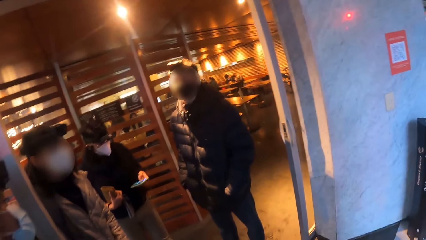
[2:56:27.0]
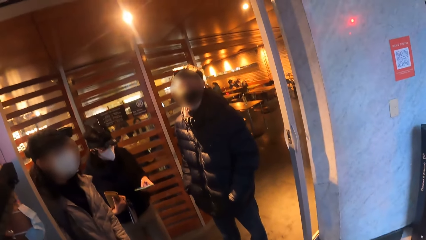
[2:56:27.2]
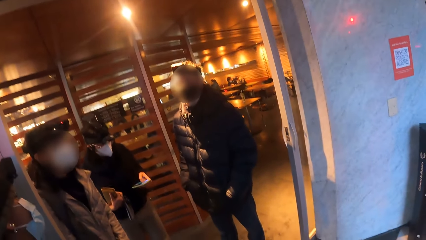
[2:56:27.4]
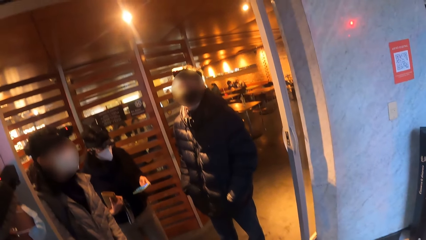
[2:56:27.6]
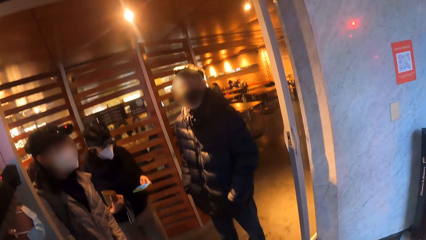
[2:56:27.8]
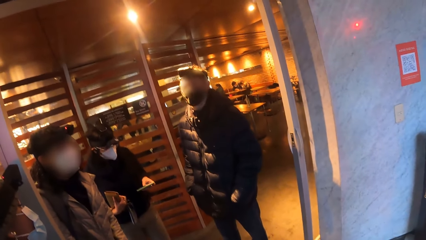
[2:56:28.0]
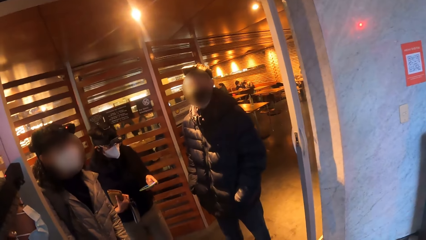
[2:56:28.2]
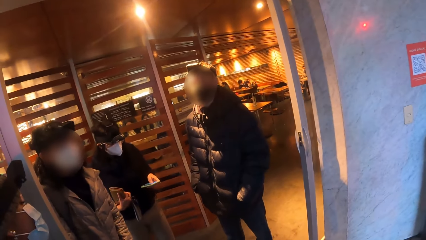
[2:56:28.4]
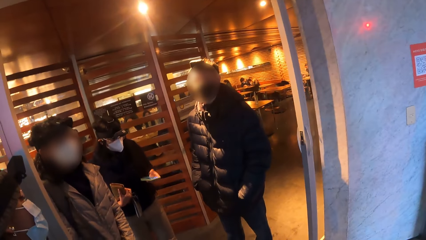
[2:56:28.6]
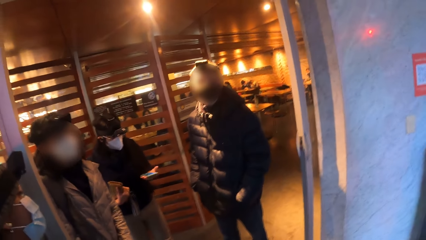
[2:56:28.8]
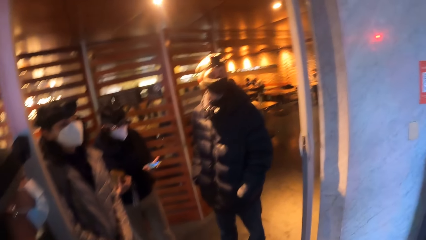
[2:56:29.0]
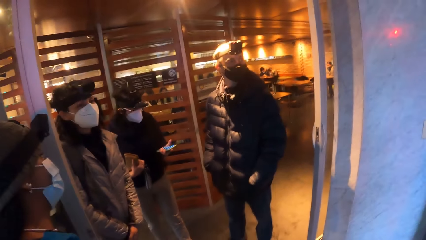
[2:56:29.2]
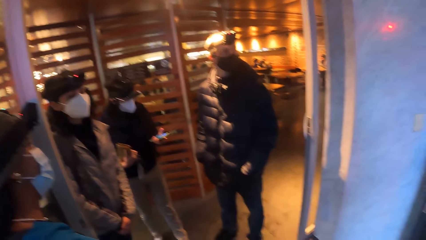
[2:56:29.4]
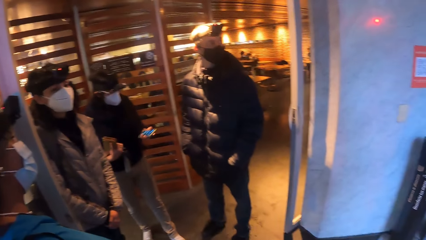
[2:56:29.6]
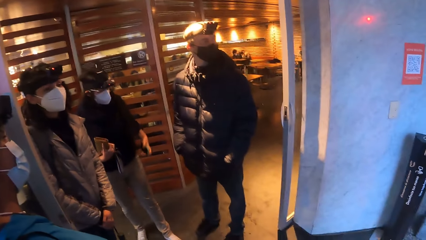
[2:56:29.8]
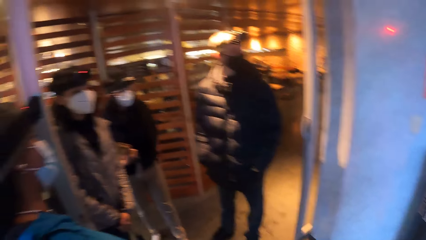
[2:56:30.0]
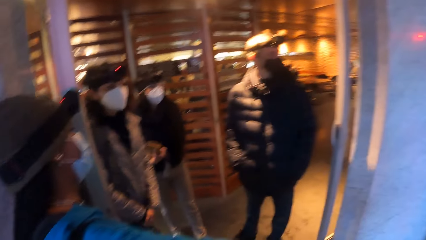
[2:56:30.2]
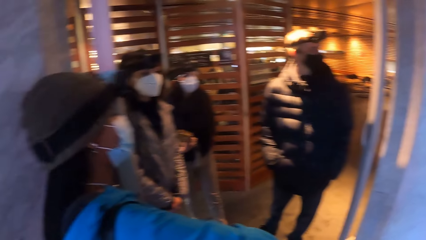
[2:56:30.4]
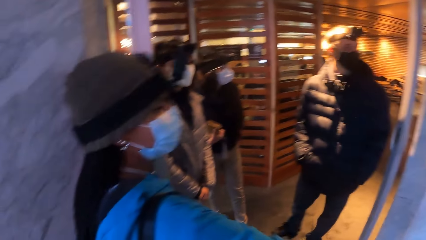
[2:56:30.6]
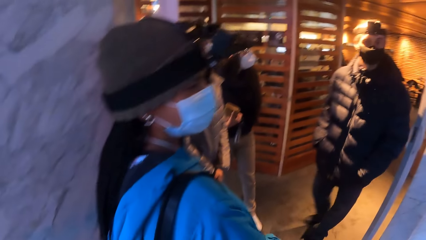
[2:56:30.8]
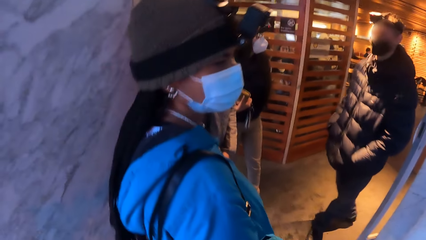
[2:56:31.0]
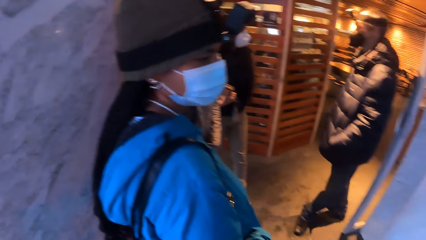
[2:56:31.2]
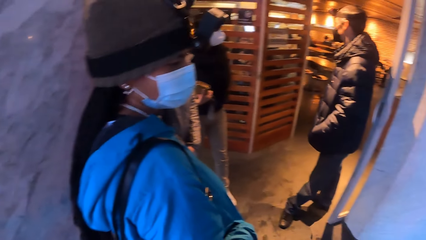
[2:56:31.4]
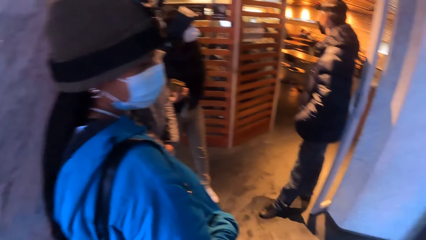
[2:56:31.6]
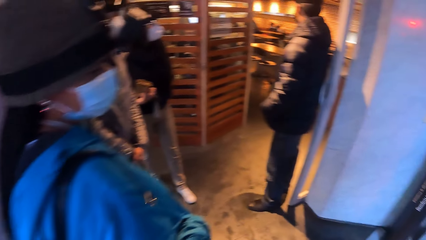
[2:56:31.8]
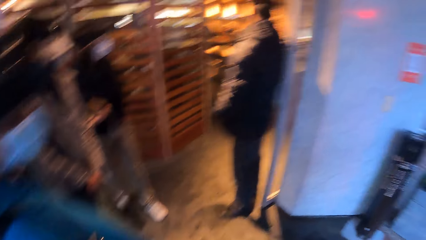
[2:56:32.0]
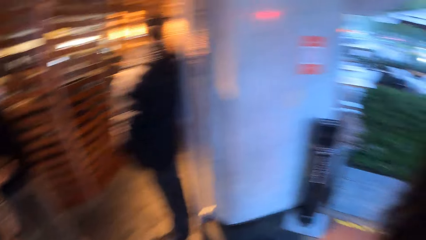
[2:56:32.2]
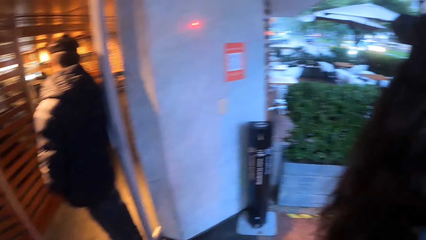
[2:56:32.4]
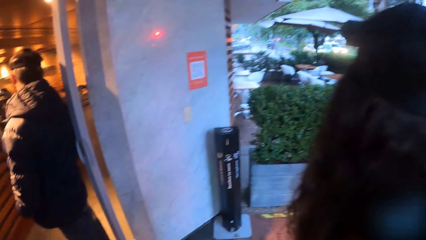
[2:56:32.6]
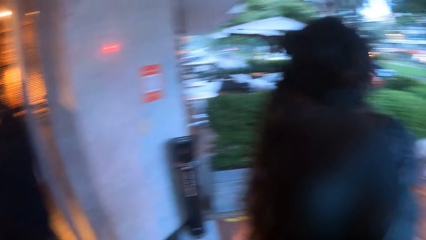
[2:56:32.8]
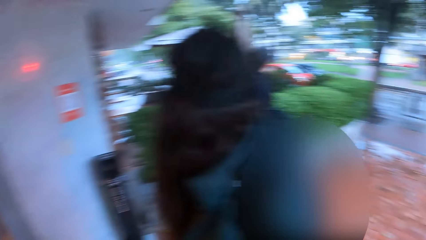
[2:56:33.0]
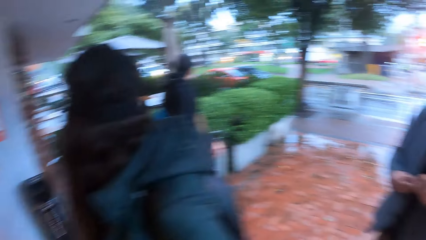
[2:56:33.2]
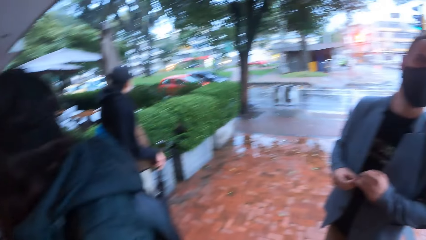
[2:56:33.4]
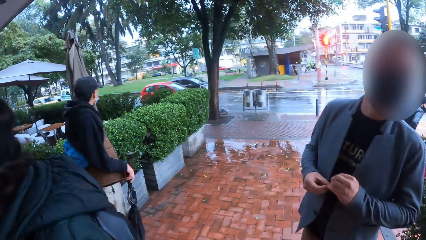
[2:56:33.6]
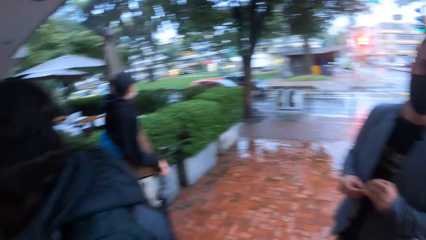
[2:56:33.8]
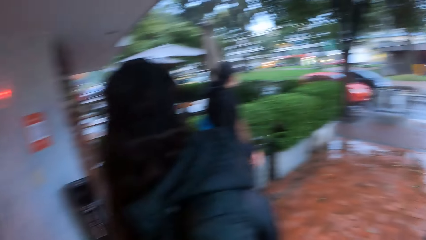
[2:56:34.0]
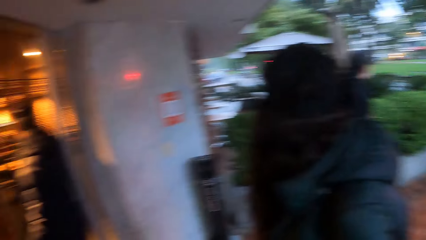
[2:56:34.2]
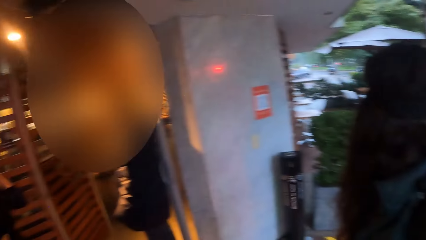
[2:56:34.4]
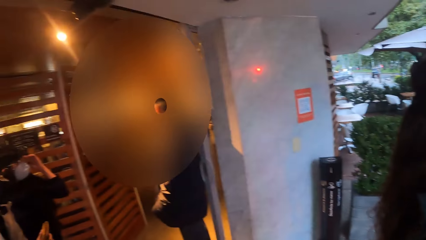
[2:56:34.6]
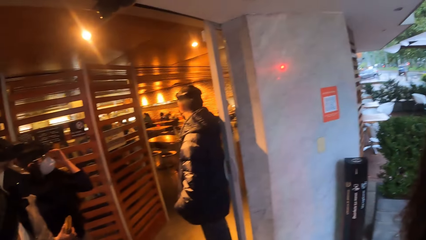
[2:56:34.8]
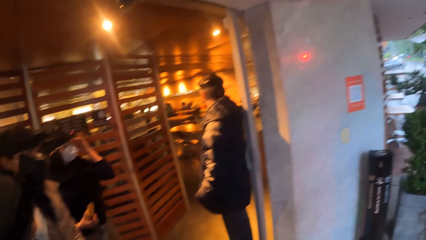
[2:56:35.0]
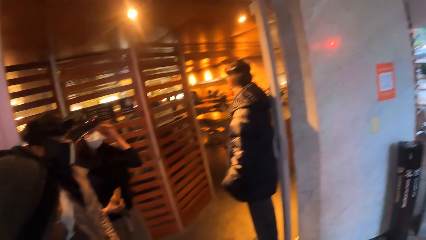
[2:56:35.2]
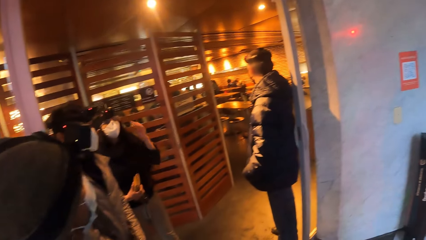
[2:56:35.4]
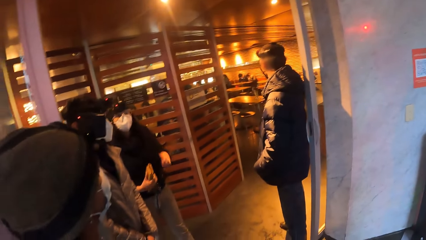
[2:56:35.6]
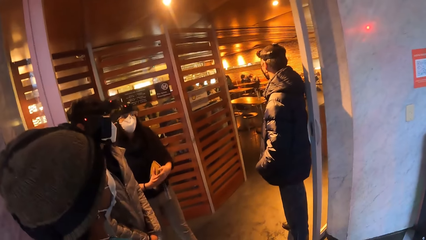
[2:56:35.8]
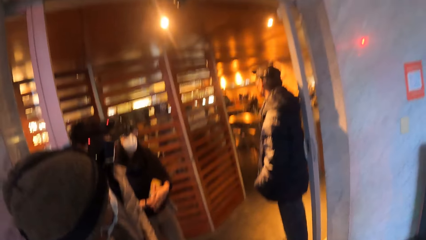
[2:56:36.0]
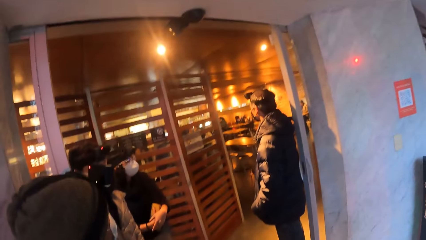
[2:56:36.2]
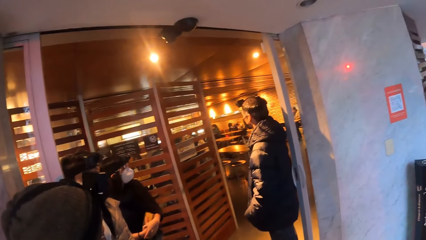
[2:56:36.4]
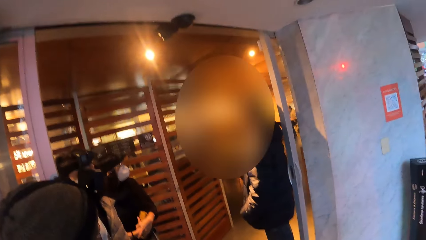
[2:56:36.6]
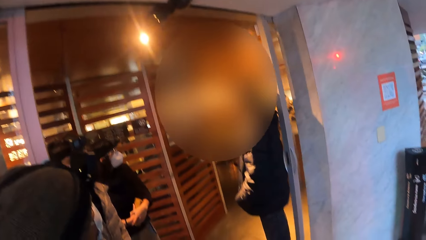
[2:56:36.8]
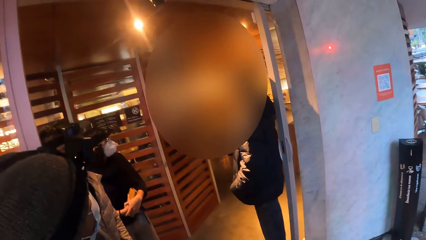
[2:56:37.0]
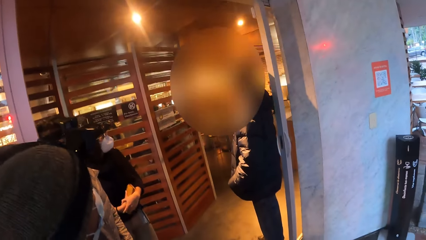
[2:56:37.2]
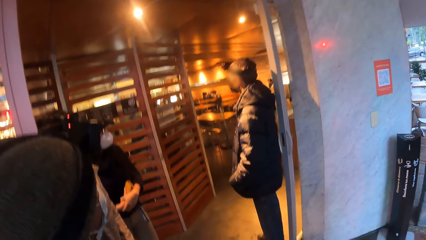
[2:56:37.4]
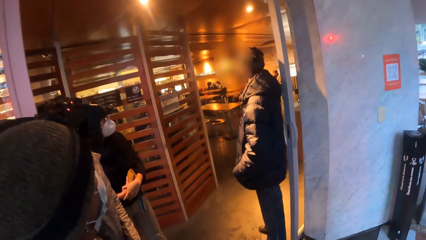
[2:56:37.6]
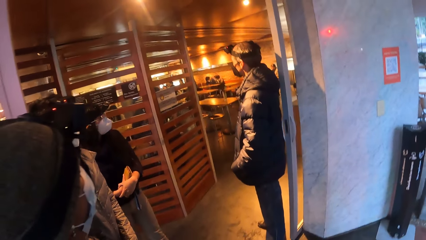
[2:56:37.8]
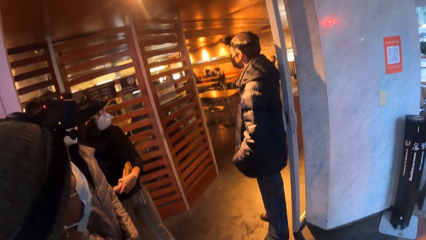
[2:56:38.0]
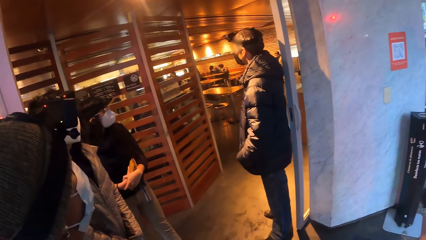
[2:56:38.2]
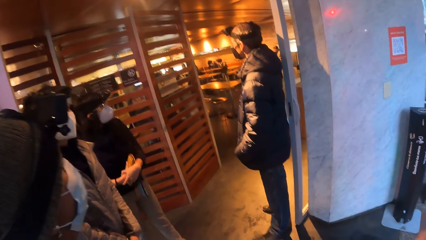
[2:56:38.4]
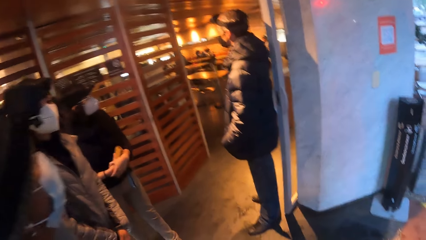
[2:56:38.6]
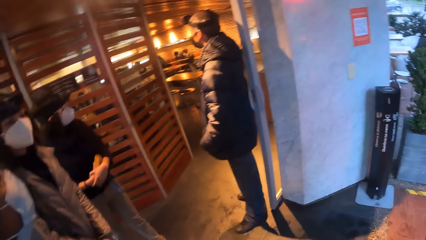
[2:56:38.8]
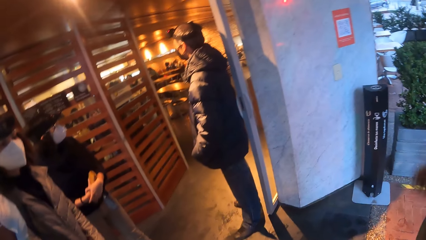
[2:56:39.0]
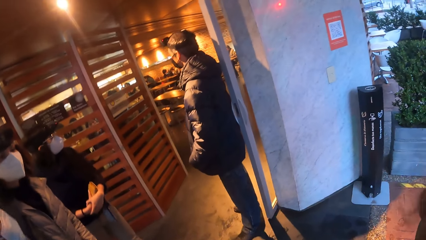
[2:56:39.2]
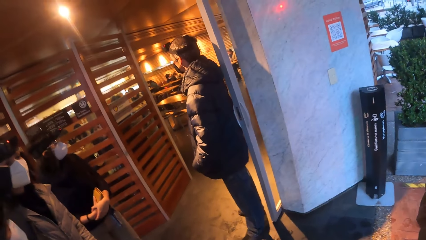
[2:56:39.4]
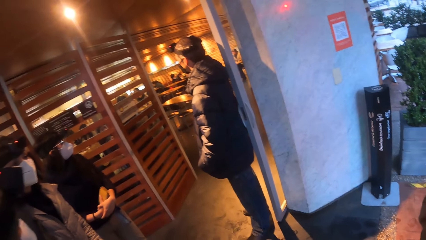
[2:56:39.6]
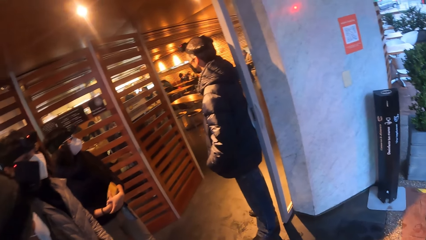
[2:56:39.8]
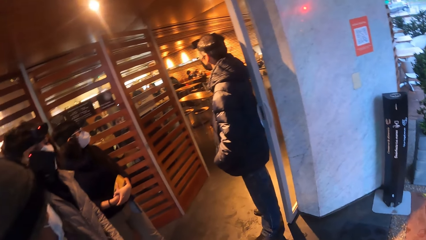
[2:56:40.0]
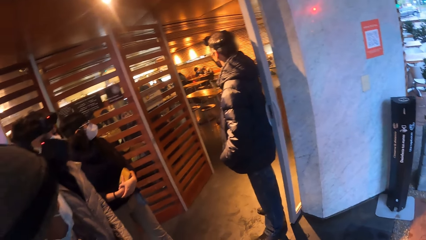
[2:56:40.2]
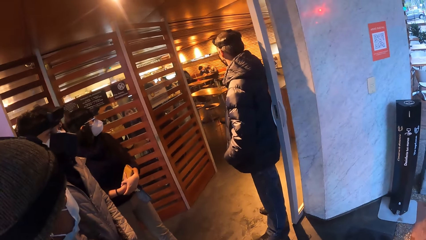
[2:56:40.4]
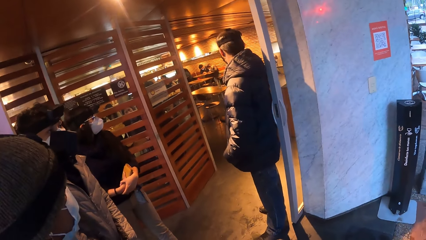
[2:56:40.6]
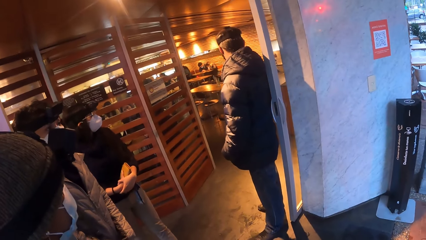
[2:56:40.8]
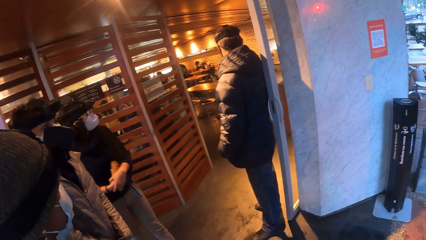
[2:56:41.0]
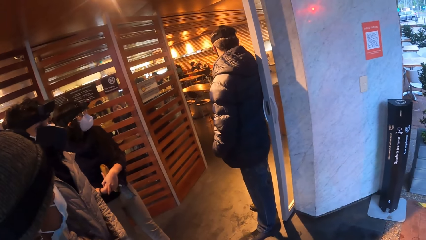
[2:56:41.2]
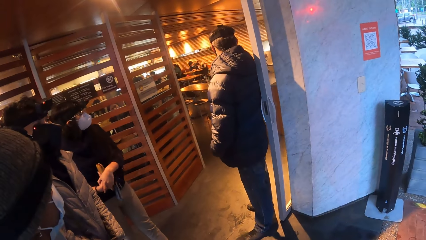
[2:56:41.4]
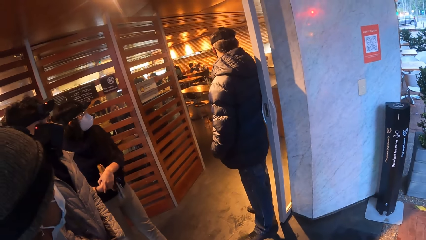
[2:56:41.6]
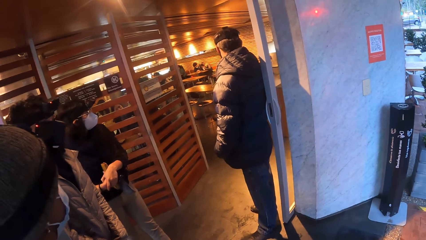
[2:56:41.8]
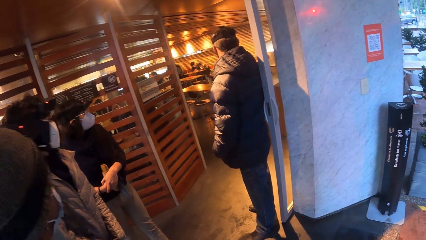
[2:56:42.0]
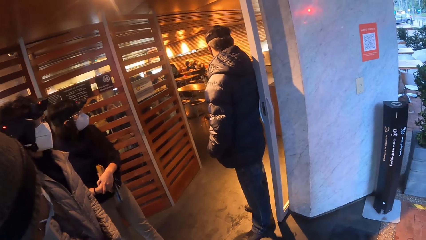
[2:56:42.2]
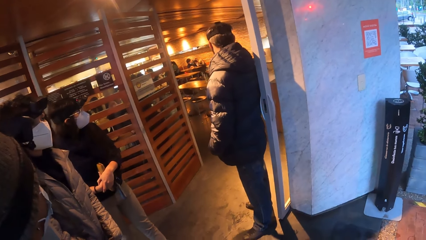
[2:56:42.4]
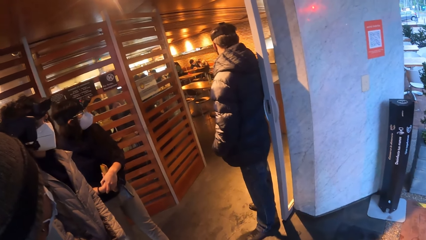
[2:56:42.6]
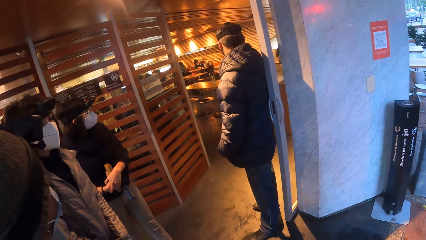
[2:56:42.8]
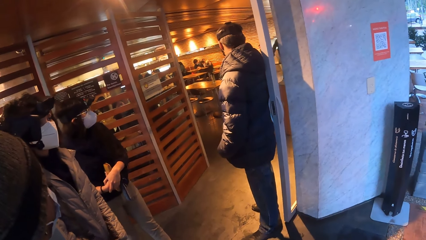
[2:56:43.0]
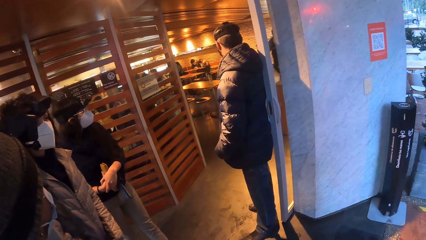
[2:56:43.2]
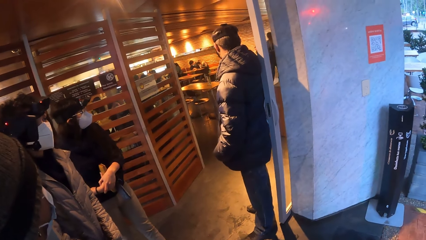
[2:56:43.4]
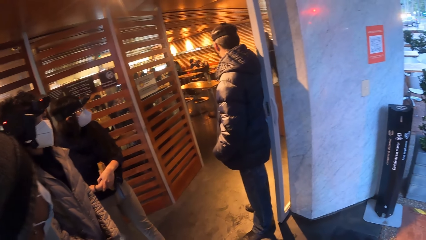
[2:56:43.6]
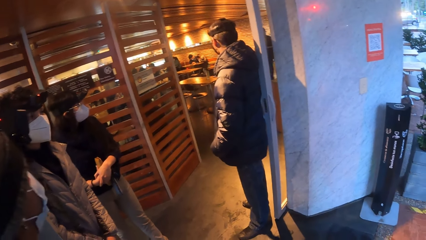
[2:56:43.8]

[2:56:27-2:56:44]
A woman puts the phone in her right hand in her pants. The camera wearer looks around. The woman removes her left hand from her head and holds her right hand with her left hand.
